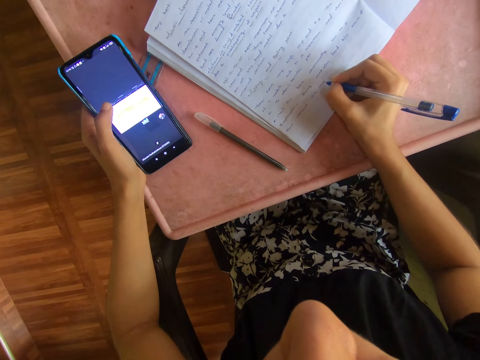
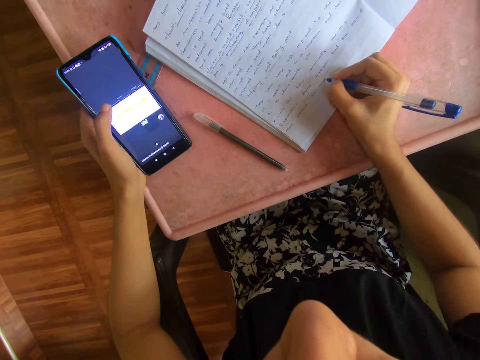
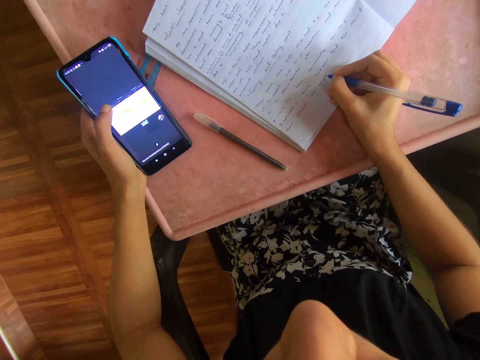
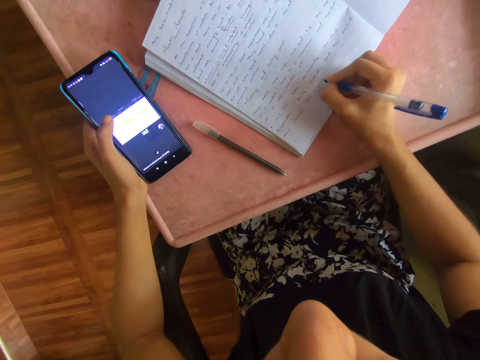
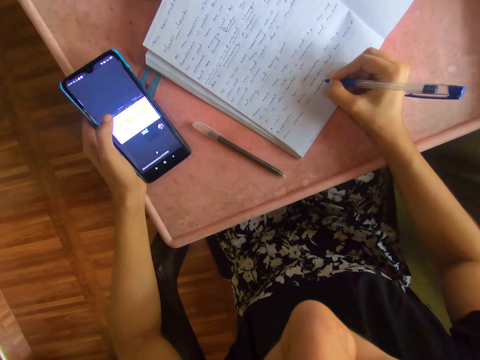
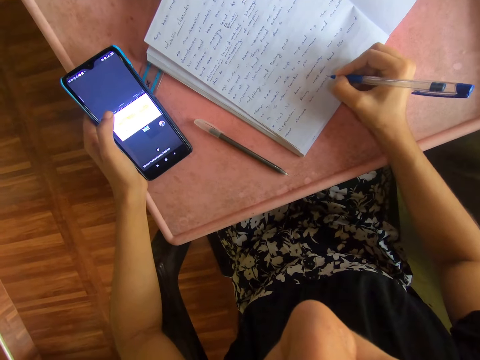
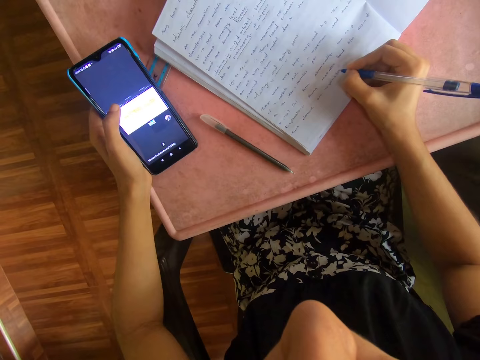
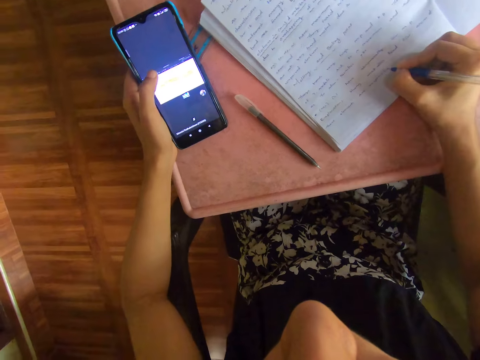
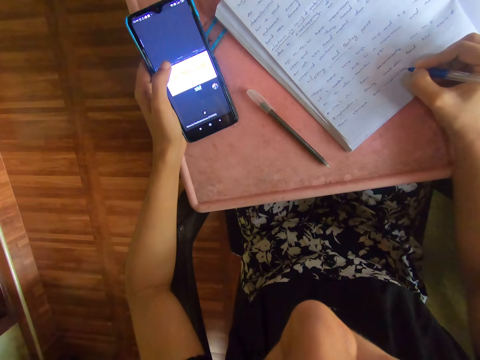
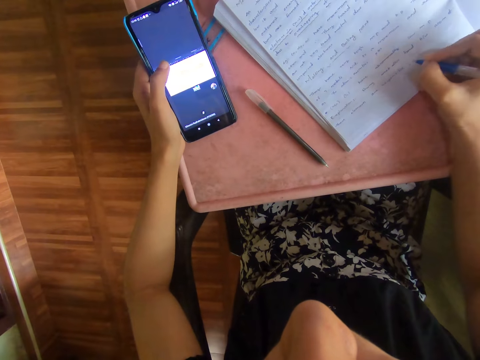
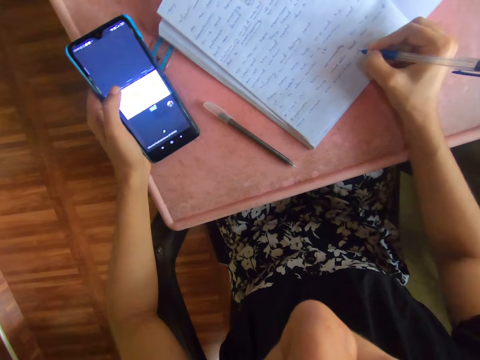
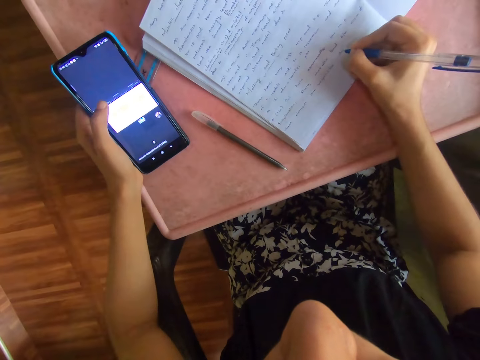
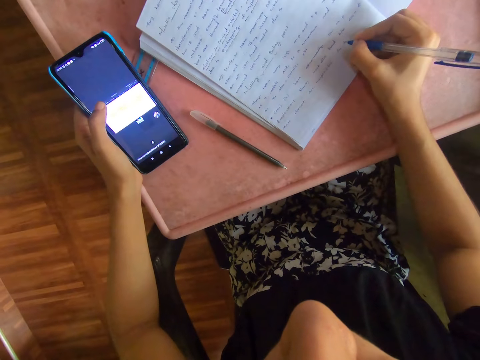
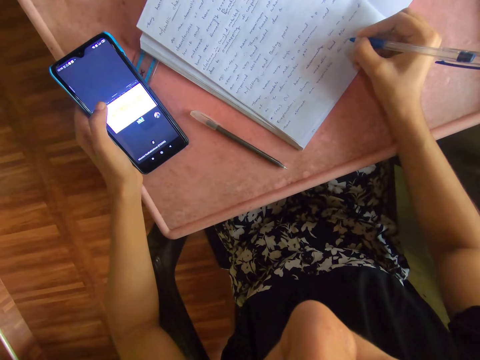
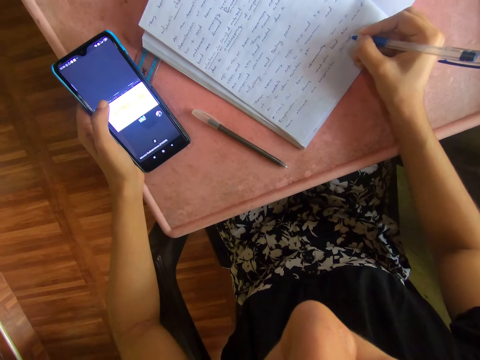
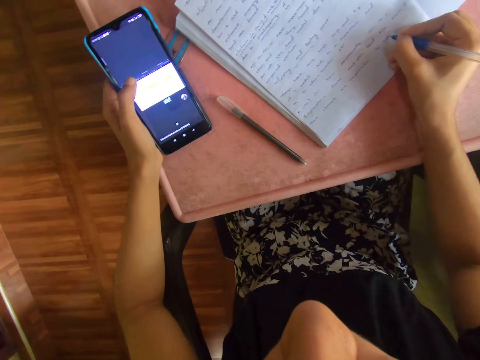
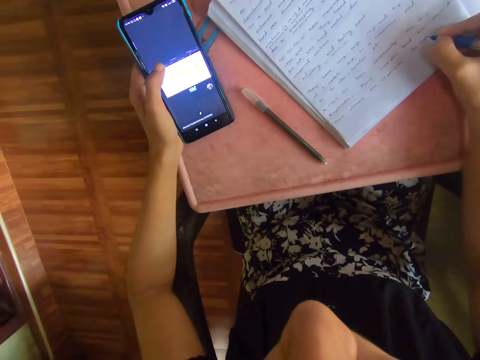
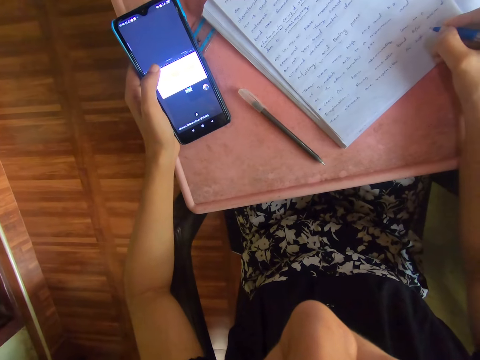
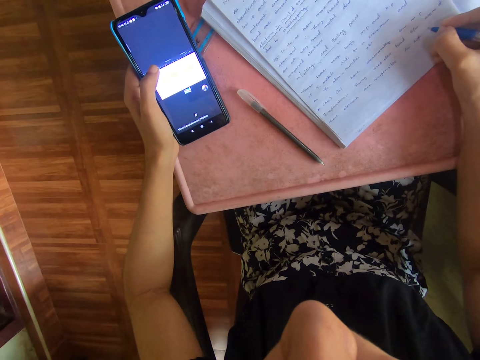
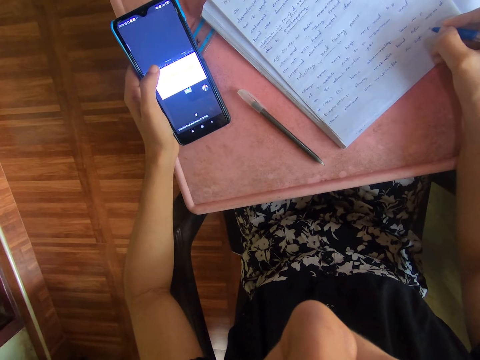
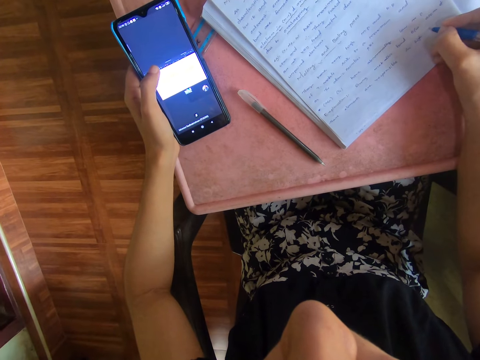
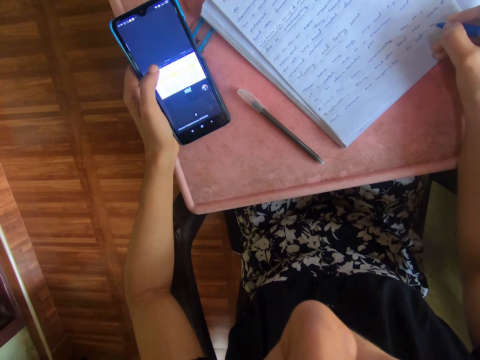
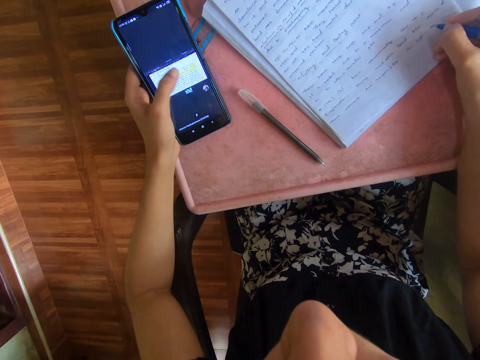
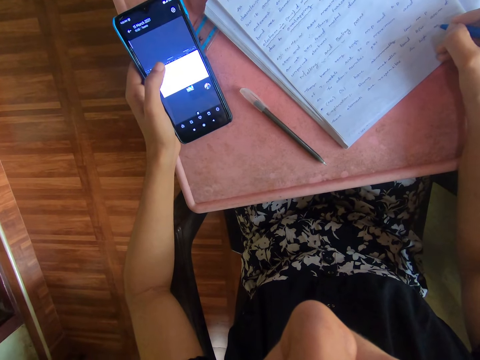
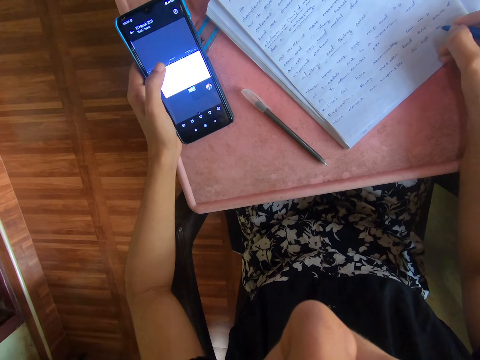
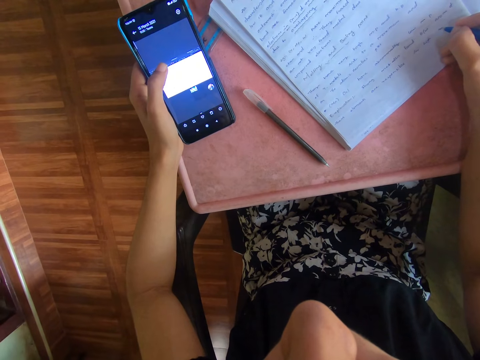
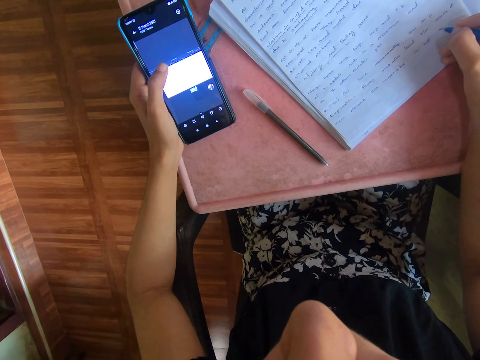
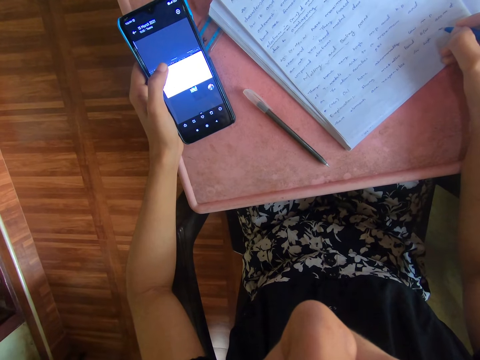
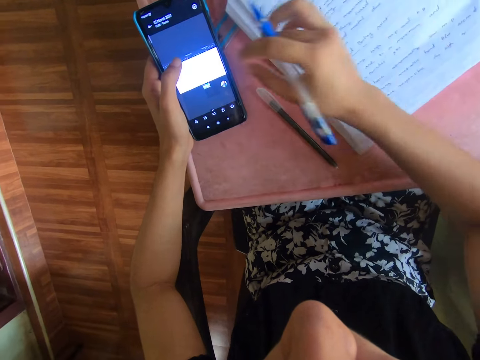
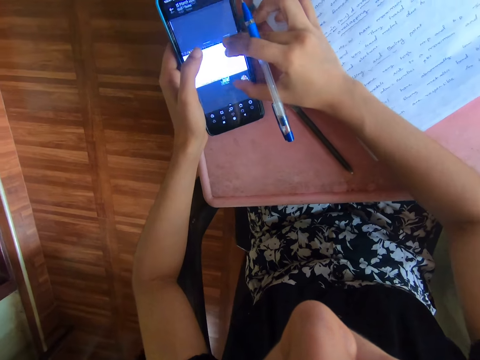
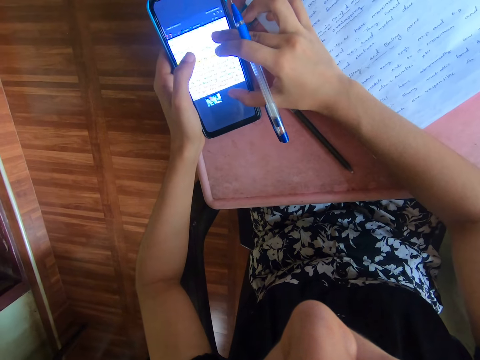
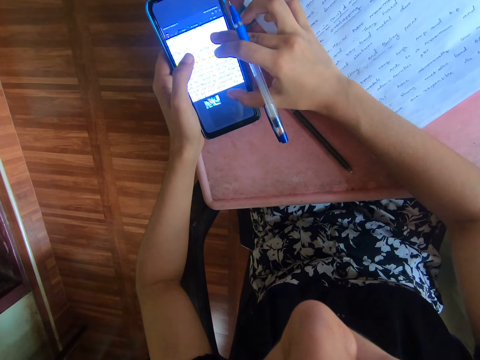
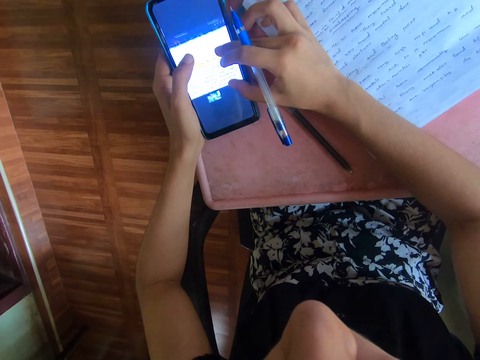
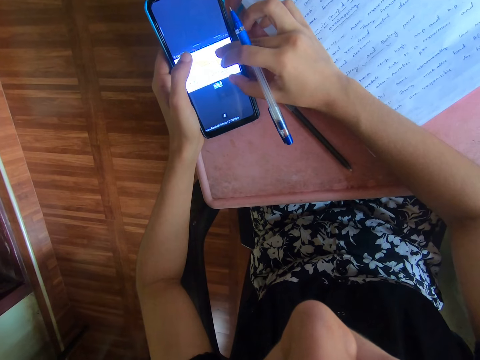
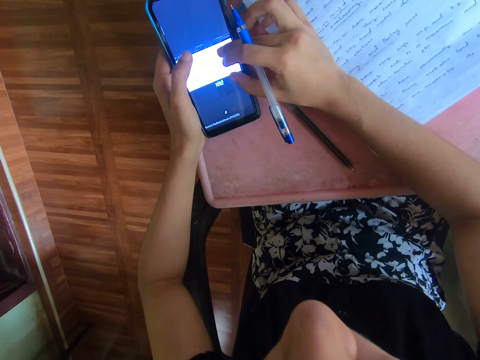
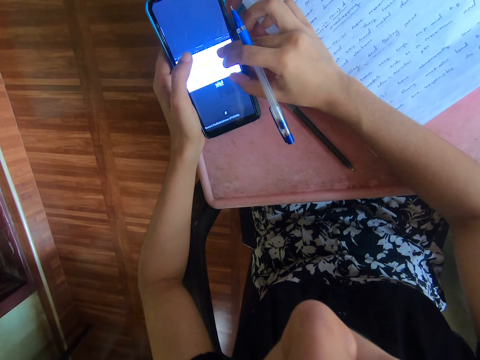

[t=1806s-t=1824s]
The camera wearer operates the phone with her left thumb. She operates the phone with her right hand.

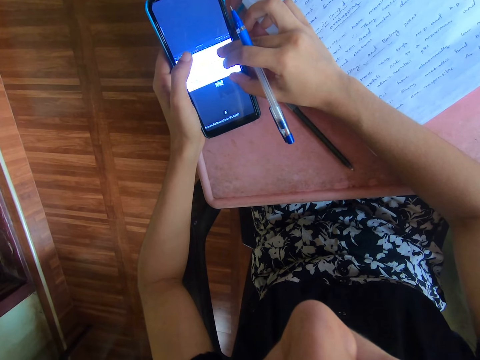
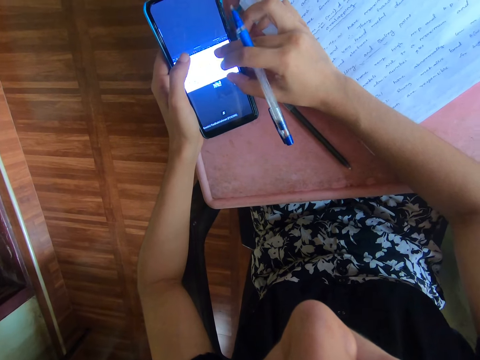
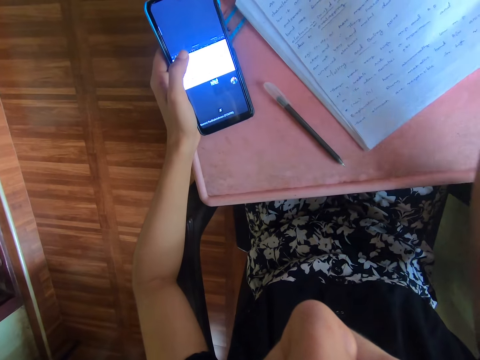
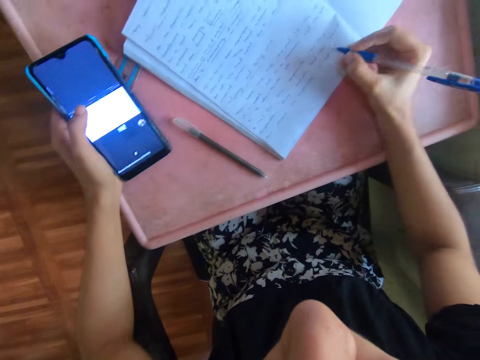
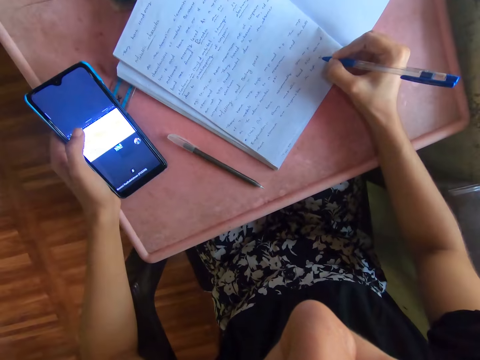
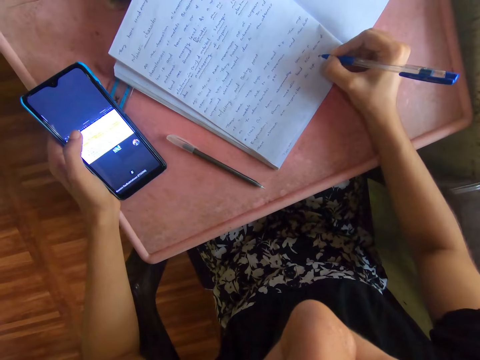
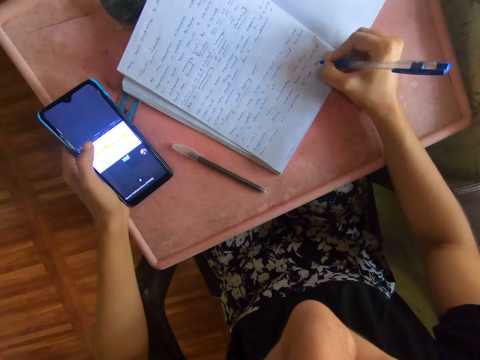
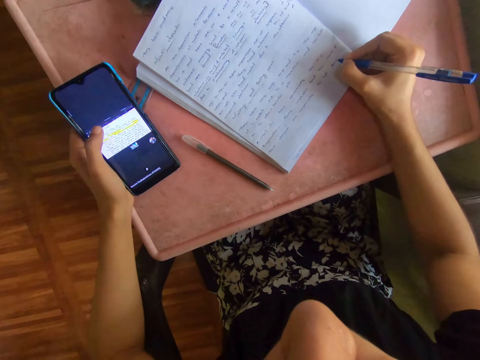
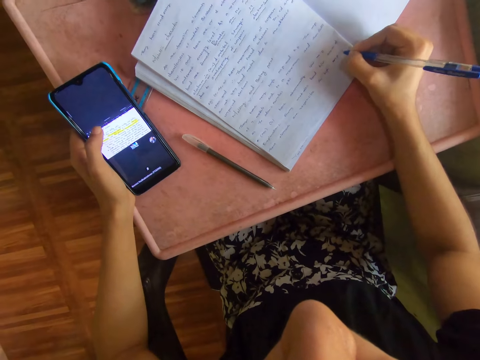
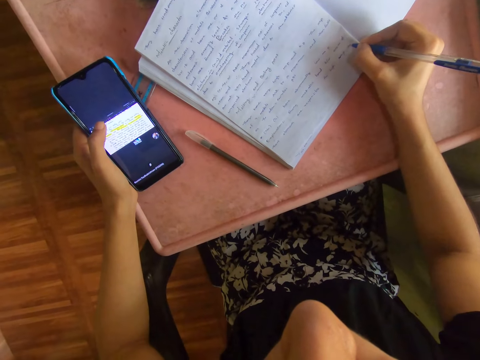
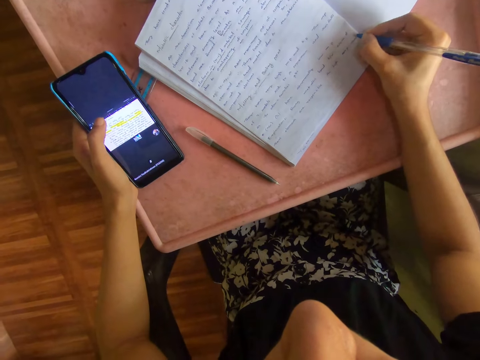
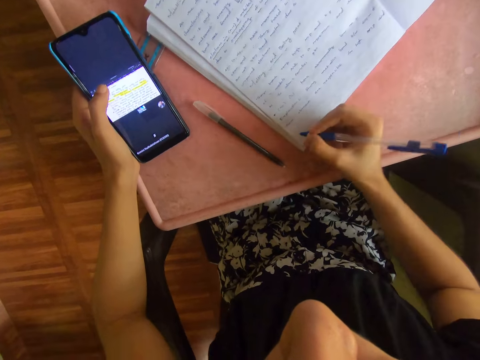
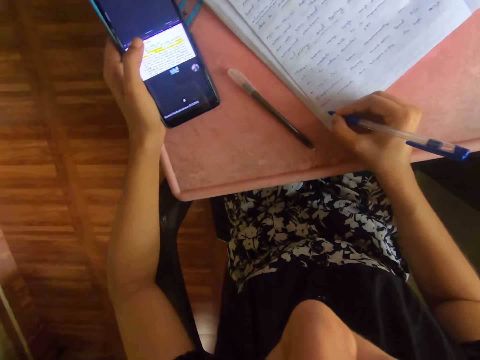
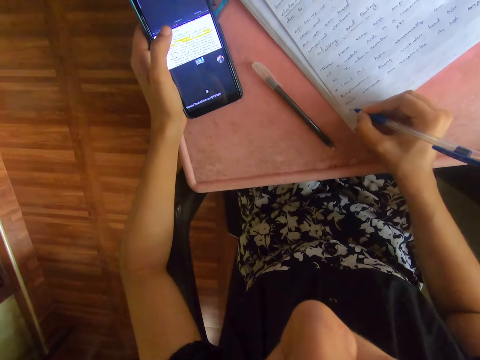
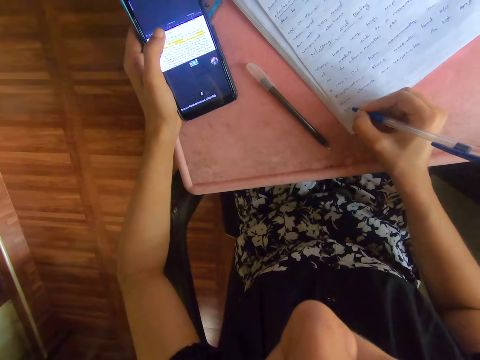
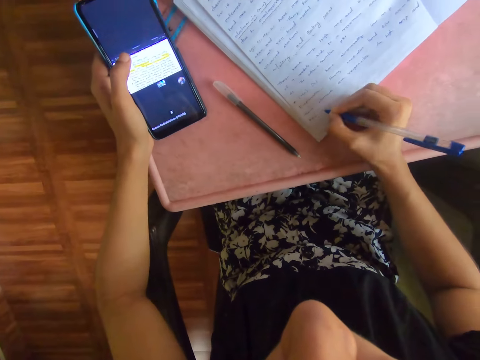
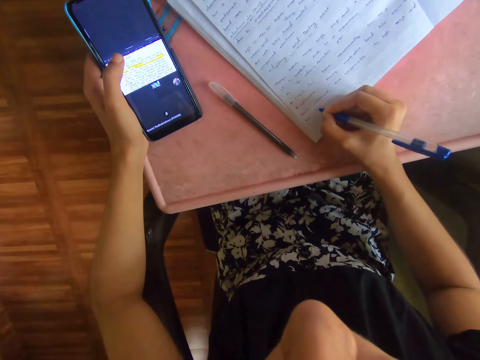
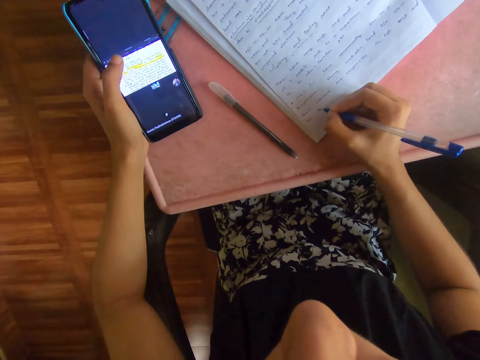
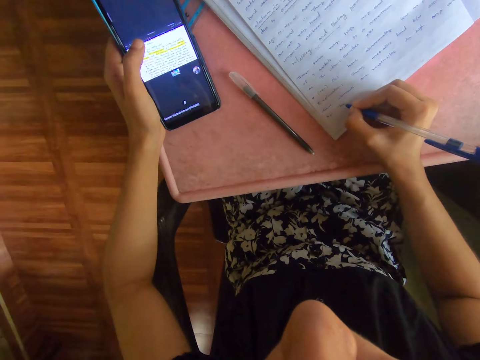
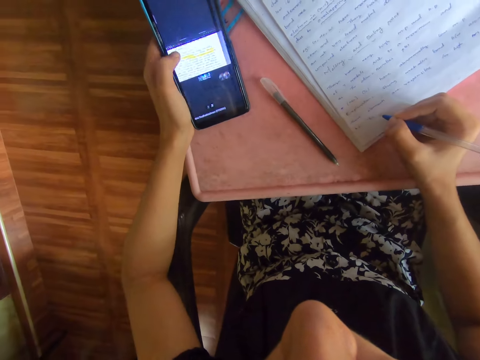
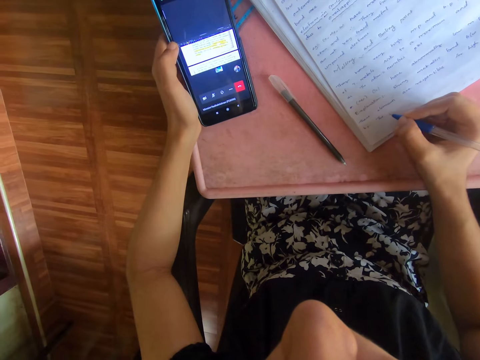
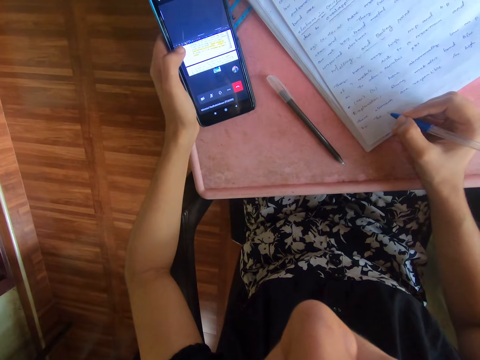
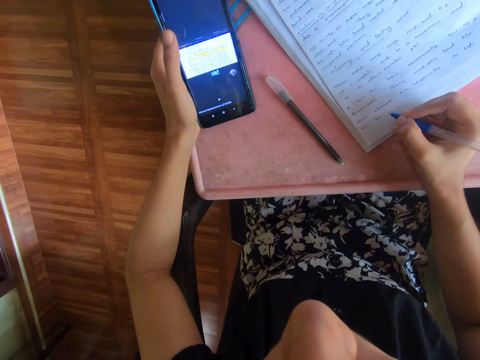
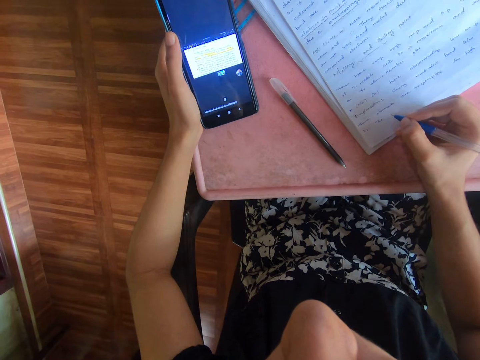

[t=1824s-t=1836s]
The camera wearer writes on the book with the pen in her right hand. She operates the phone with her left thumb.
